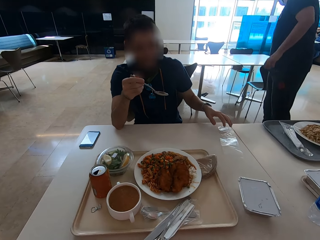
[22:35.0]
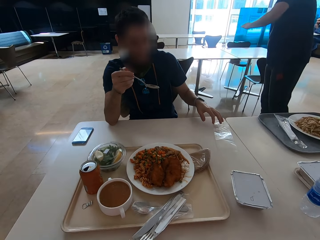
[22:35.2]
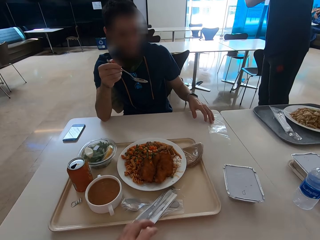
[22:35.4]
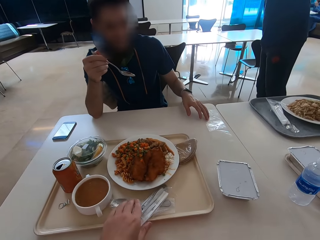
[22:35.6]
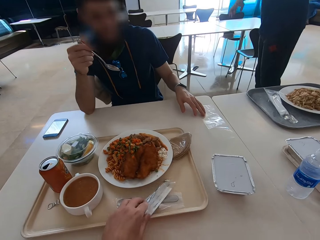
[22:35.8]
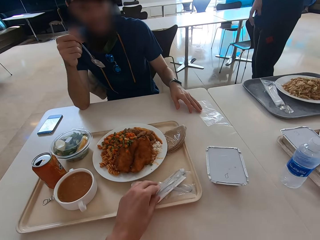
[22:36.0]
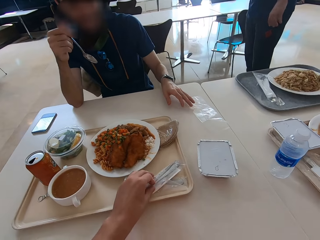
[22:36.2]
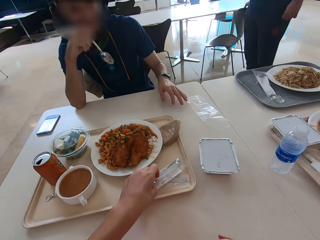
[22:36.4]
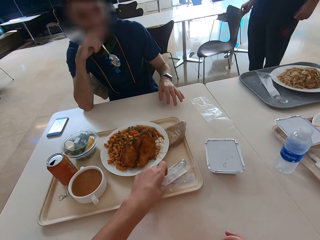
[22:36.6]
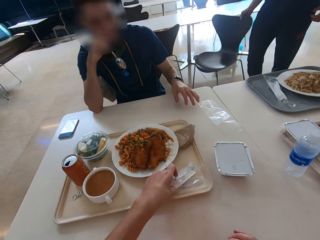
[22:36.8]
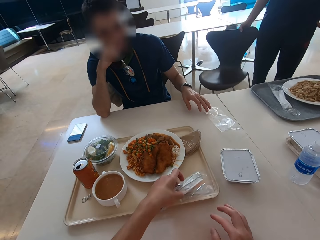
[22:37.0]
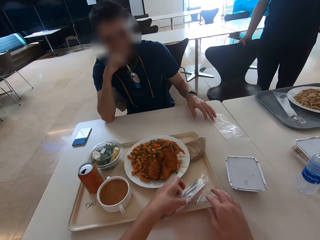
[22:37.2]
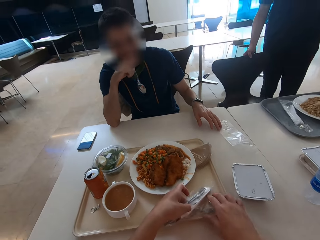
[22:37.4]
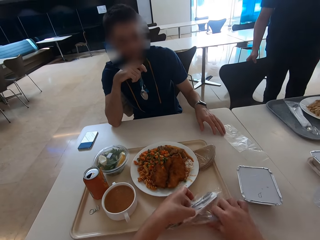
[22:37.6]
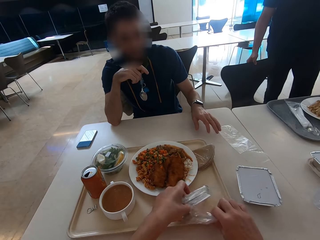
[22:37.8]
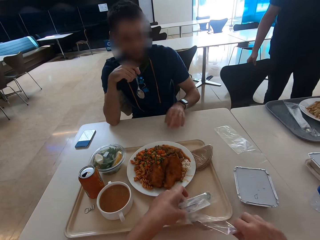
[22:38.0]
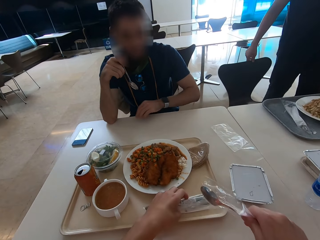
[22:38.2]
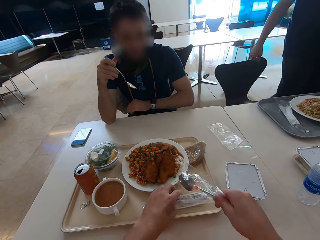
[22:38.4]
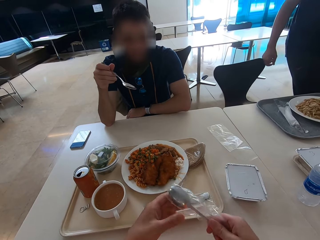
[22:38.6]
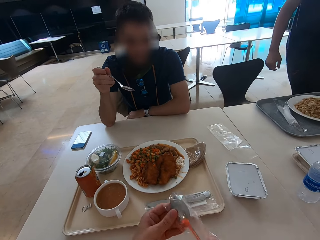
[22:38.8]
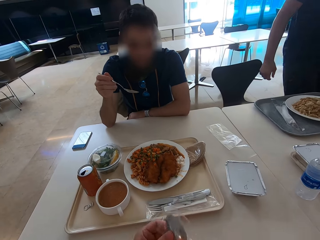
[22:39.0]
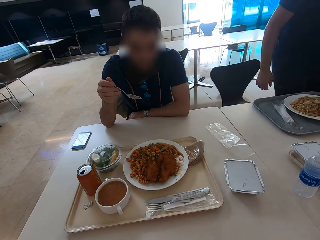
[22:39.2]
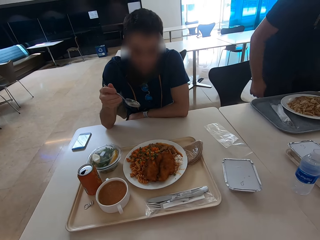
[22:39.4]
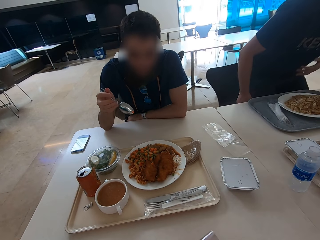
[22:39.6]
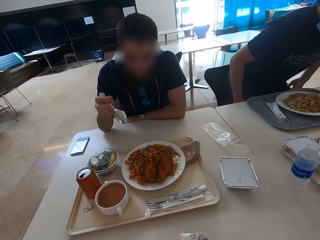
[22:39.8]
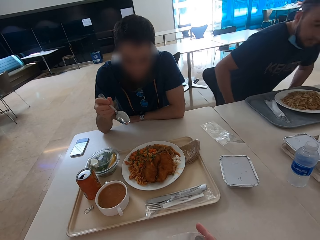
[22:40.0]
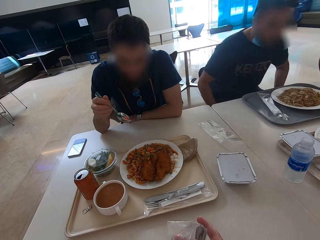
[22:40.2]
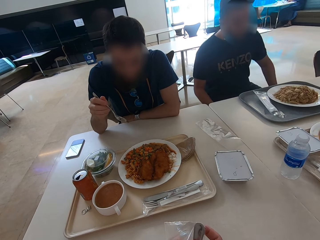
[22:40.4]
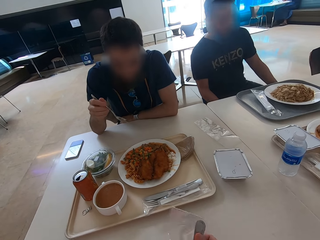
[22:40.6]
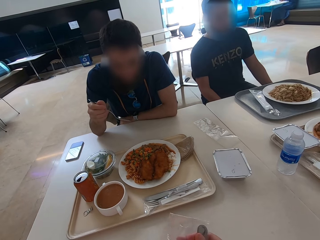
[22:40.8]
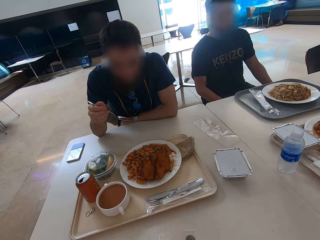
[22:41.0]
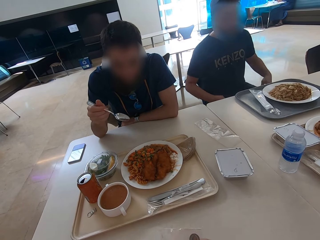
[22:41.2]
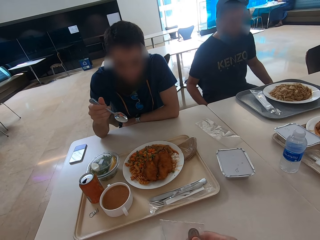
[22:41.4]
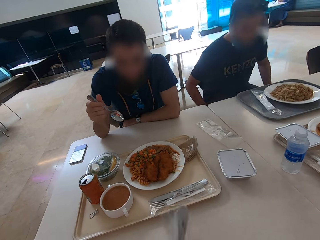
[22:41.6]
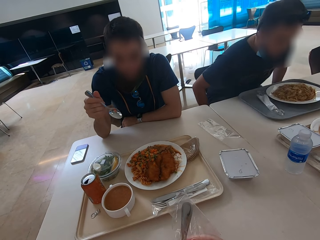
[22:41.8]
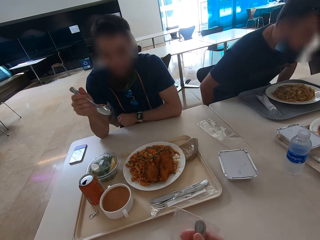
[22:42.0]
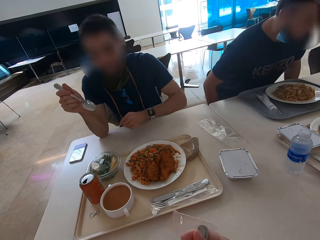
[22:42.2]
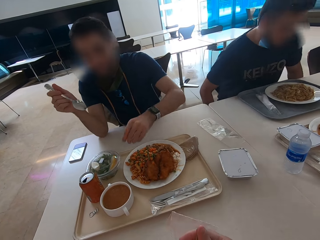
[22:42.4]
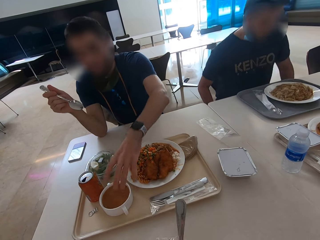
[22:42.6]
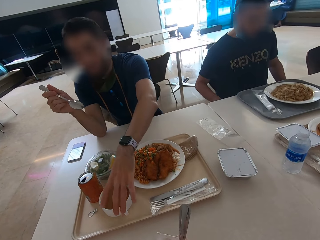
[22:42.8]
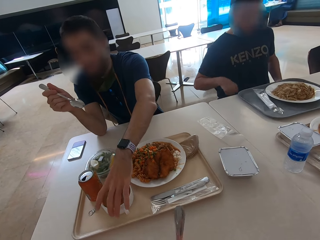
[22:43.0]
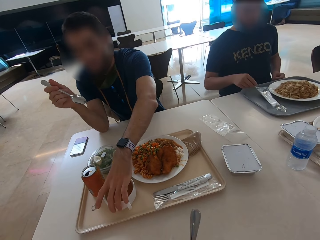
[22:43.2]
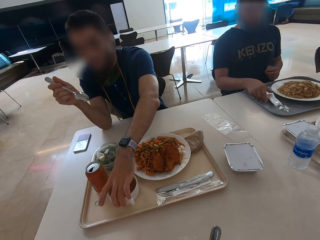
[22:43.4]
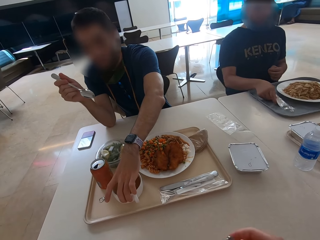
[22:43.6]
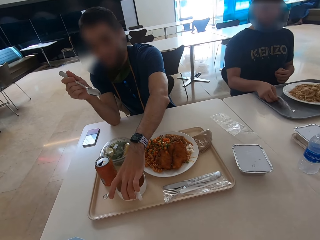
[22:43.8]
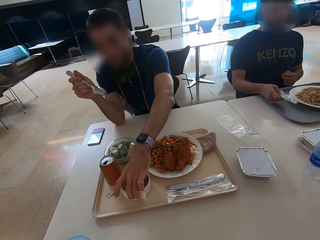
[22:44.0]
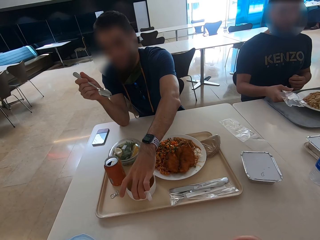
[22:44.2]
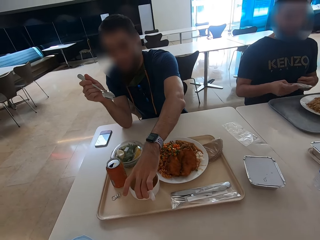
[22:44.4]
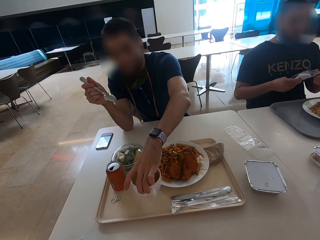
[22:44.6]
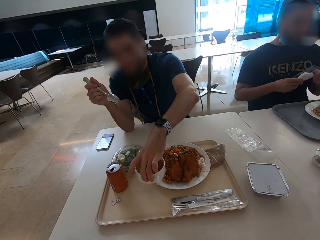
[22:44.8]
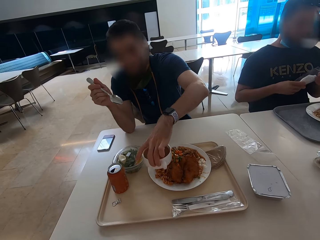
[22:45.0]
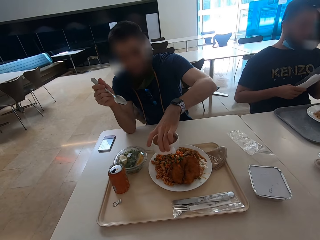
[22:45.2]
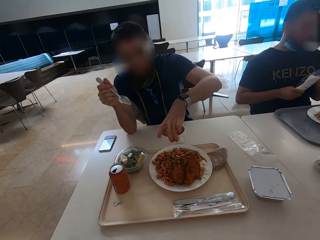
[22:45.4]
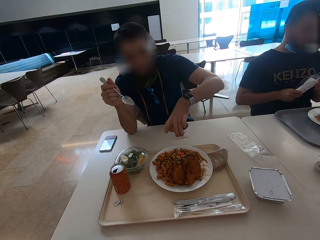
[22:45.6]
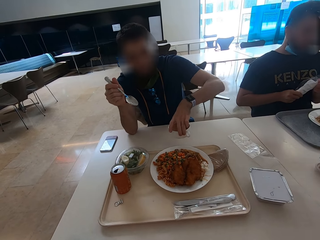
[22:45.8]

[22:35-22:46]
The camera wearer moves the utensils on the tray. A man moves paper. The camera wearer picks up a spoon. They remove the spoon from a plastic bag. They pick up a cup. The man picks up the bowl of soup.

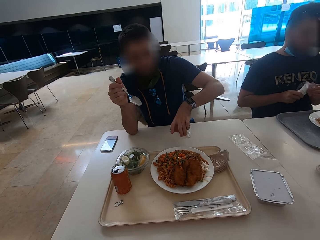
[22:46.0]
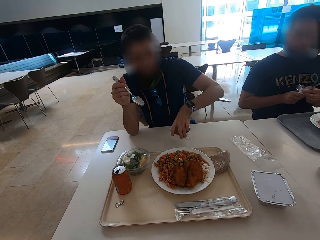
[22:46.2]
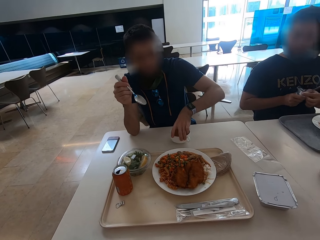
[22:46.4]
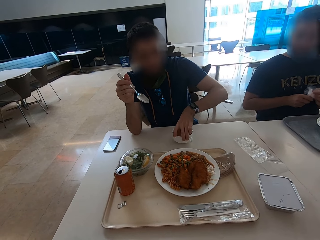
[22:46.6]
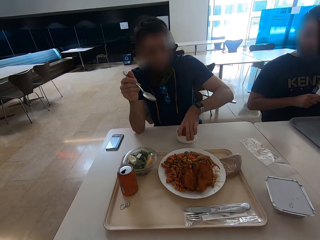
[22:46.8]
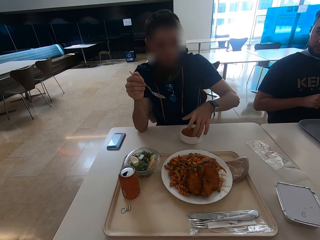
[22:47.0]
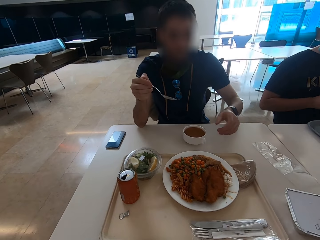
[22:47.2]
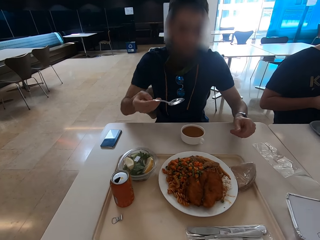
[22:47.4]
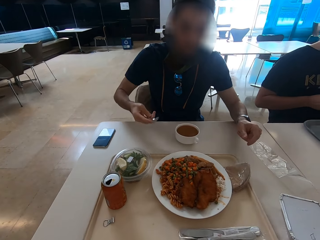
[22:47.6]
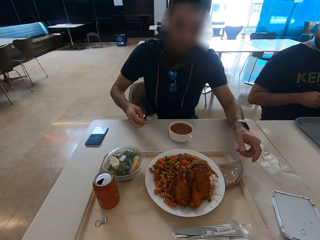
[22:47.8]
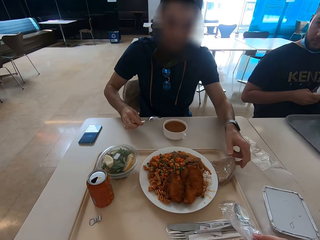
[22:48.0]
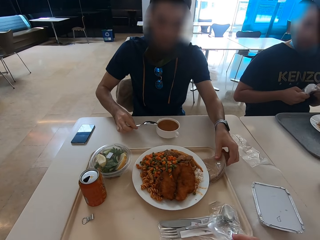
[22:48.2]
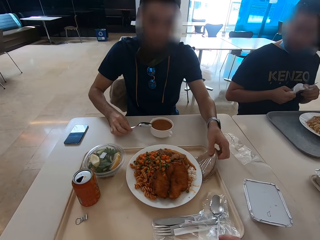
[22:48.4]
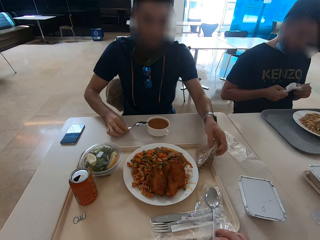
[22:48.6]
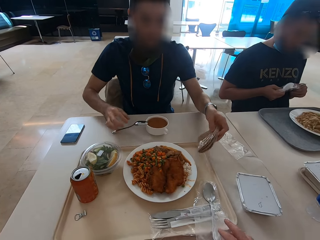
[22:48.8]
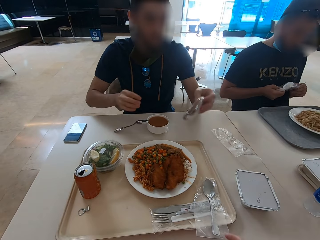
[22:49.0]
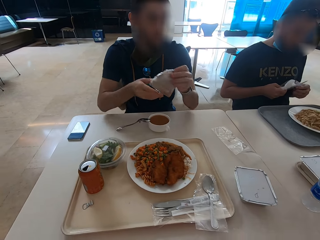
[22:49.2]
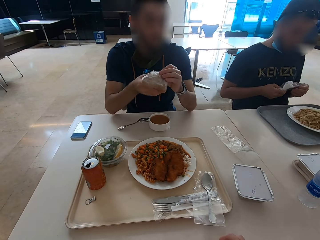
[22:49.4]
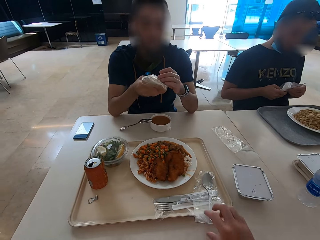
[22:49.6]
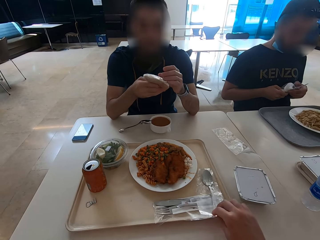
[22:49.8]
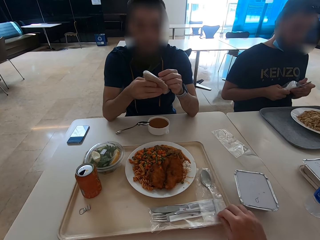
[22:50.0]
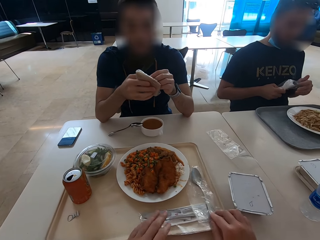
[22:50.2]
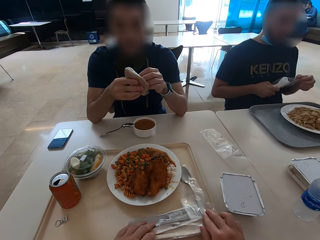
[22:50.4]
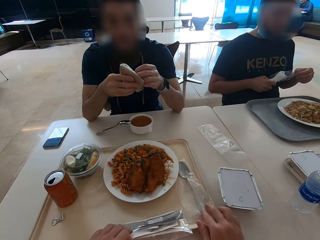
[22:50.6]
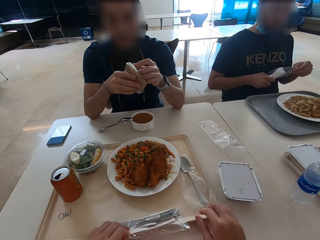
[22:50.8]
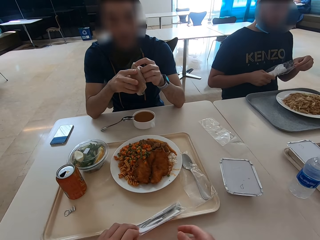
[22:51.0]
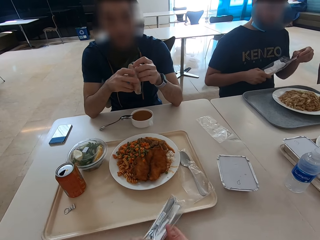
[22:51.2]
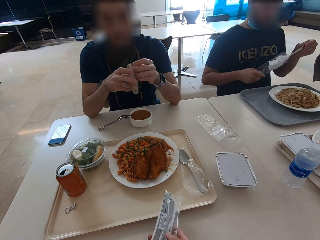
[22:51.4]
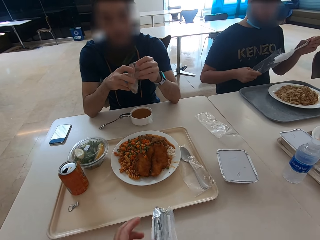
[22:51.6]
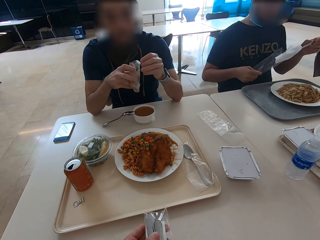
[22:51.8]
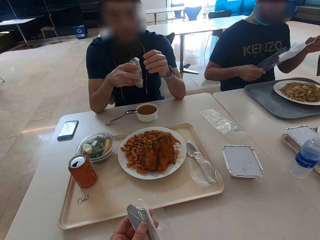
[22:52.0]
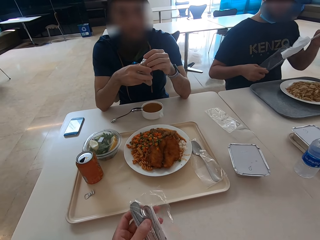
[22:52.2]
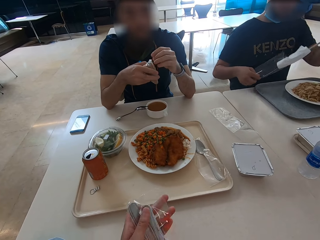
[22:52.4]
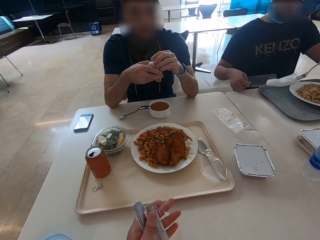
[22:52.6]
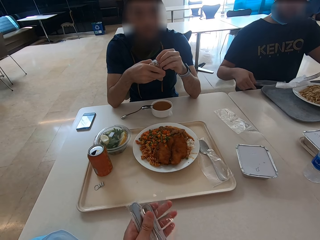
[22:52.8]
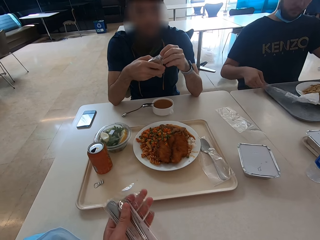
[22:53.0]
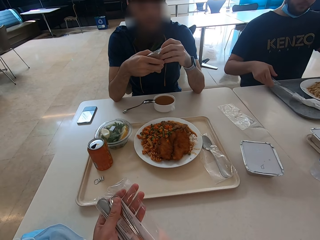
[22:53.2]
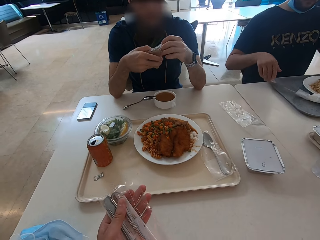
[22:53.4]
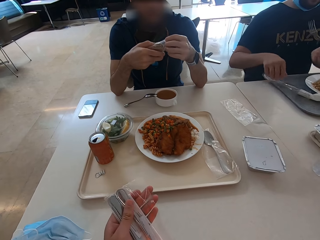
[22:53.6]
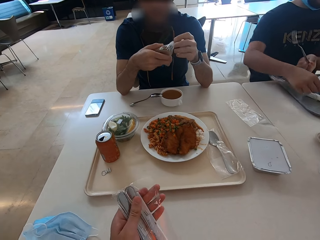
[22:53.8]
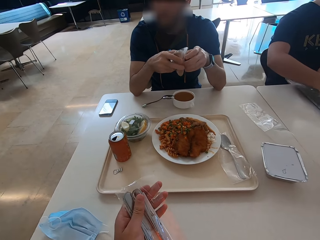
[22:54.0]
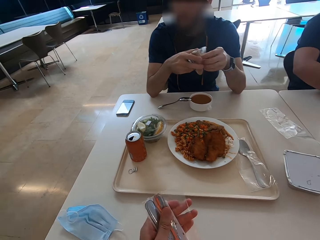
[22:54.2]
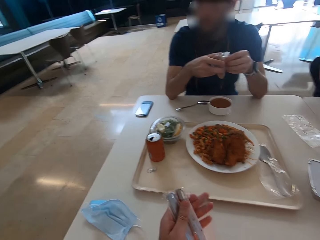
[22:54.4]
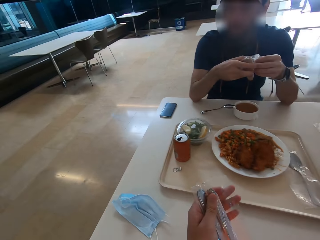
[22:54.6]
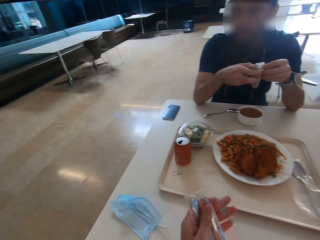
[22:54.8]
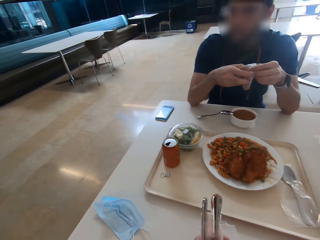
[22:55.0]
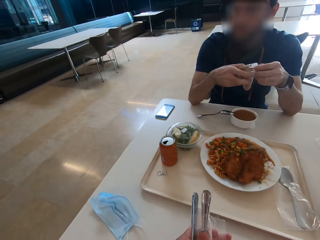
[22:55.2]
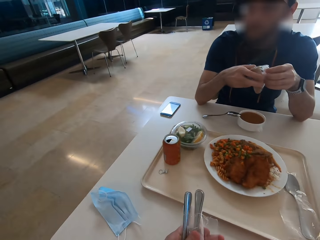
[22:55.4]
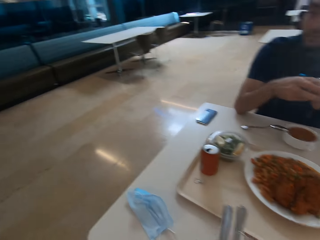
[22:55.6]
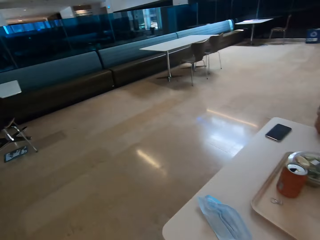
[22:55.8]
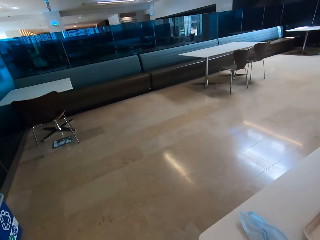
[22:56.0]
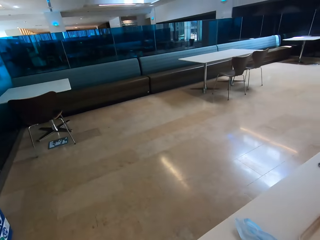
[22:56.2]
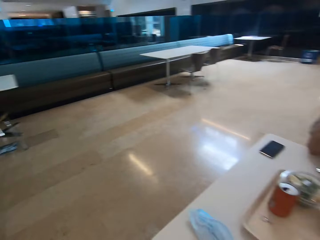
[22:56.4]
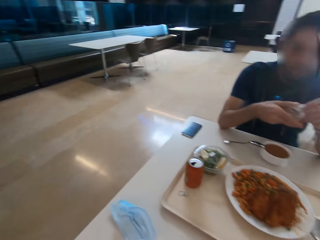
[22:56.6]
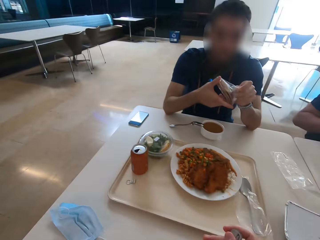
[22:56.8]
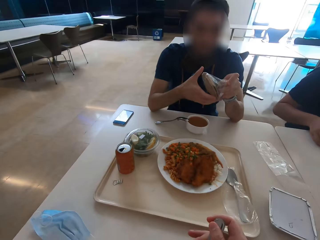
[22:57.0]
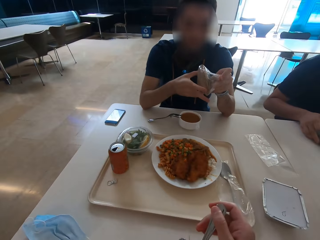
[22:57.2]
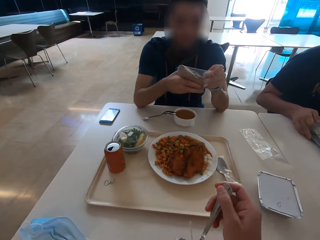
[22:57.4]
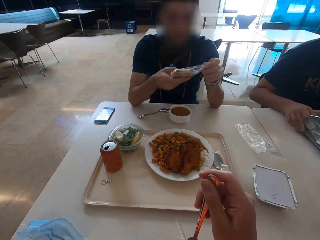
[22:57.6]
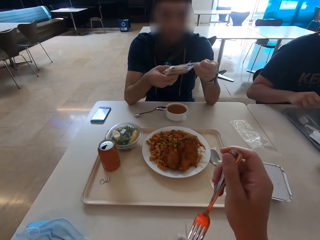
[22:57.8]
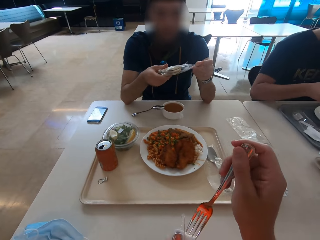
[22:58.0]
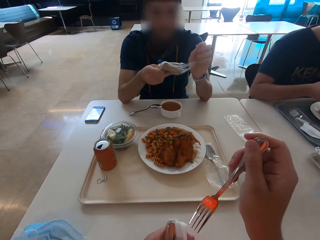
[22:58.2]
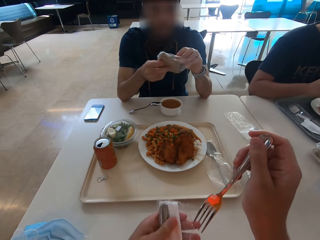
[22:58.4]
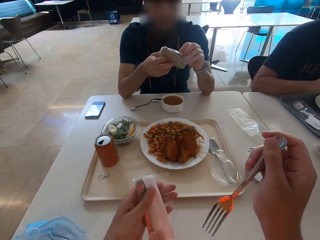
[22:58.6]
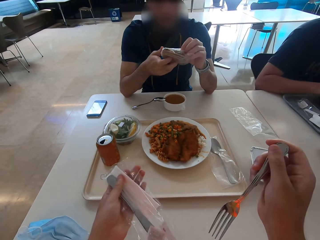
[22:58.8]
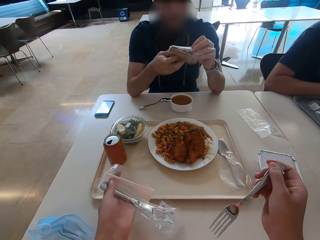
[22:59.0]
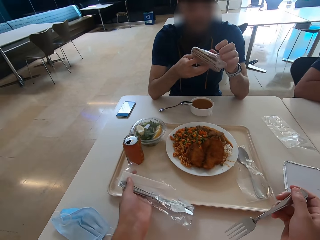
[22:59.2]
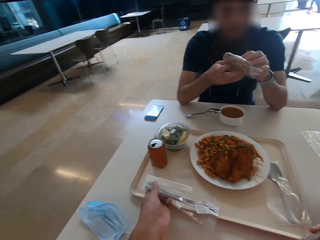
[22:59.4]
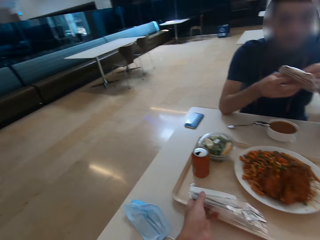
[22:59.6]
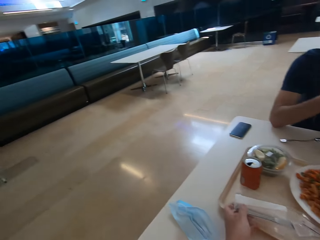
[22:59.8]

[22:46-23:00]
The camera wearer removes a fork from the plastic bag. A man puts the soup bowl on the table. The camera wearer puts the spoon on the tray. The man picks the chapati or tortilla from the table. The camera wearer pushes the spoon away. They pick up the fork and a knife from the tray. They remove the fork from the plastic bag. They look around the room. The man unwraps the tortilla. The camera wearer lifts the fork.
